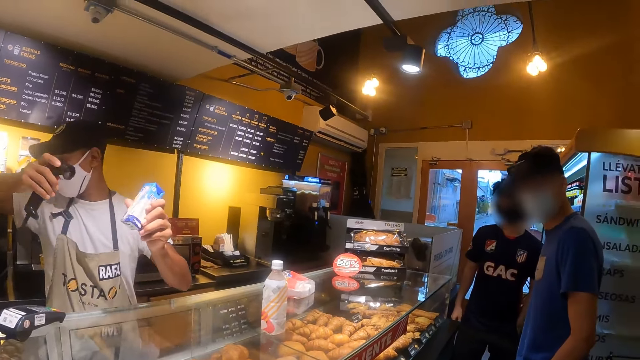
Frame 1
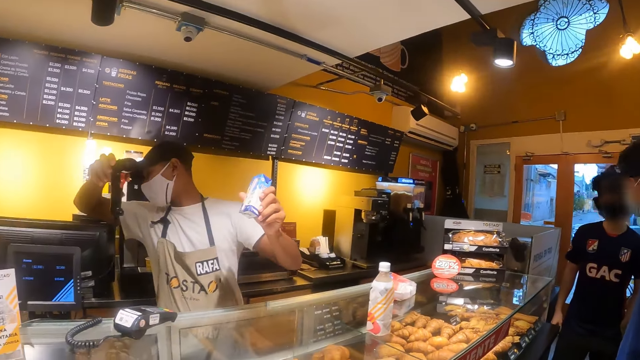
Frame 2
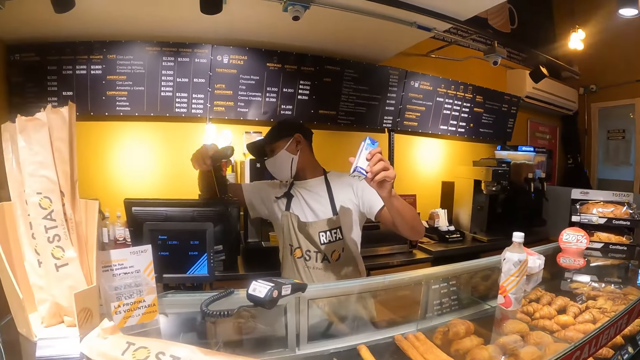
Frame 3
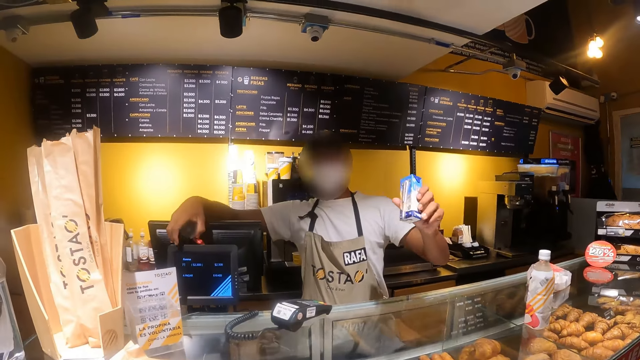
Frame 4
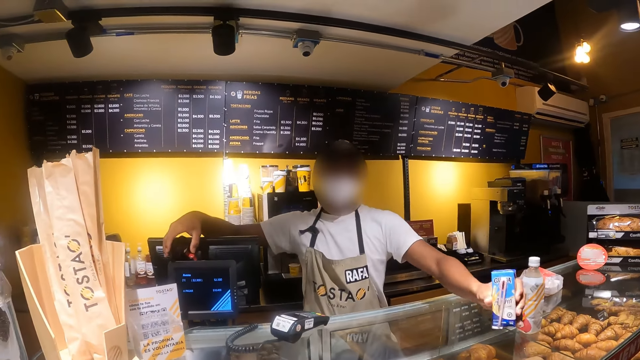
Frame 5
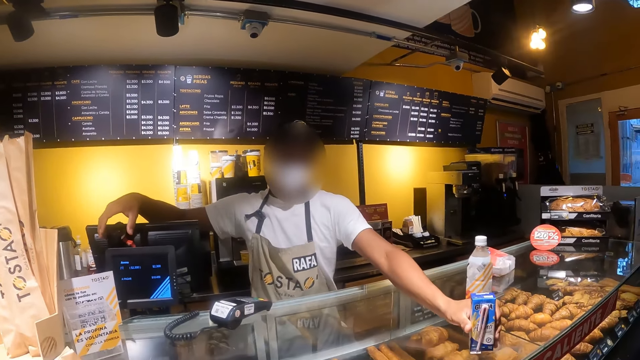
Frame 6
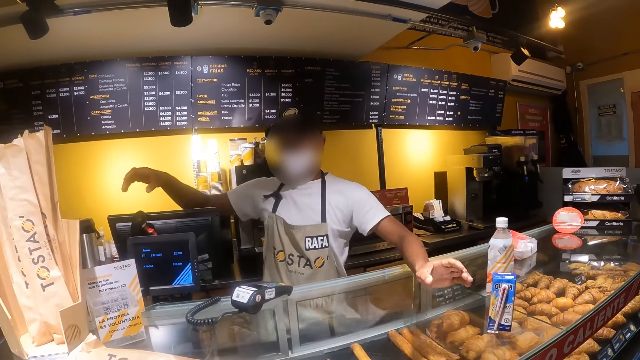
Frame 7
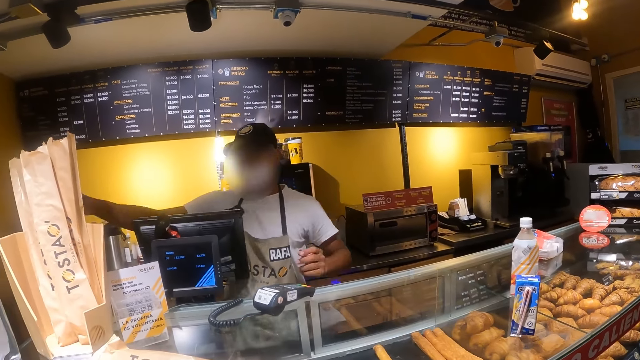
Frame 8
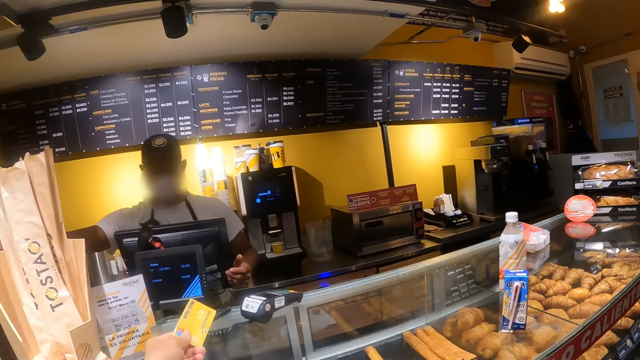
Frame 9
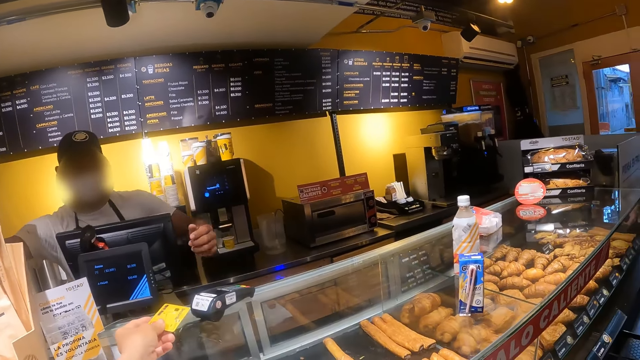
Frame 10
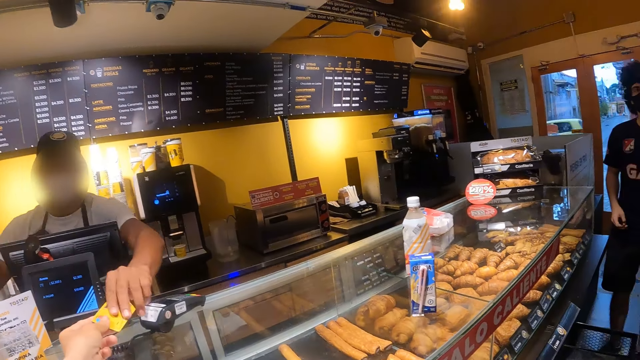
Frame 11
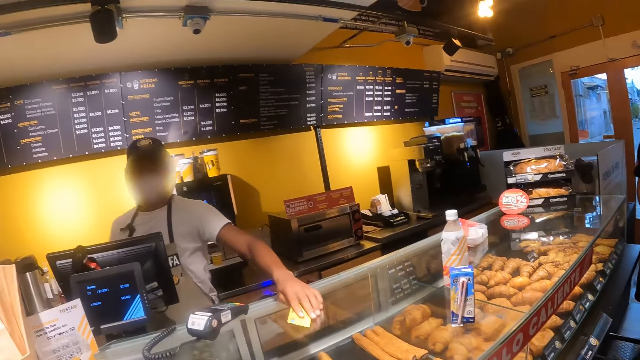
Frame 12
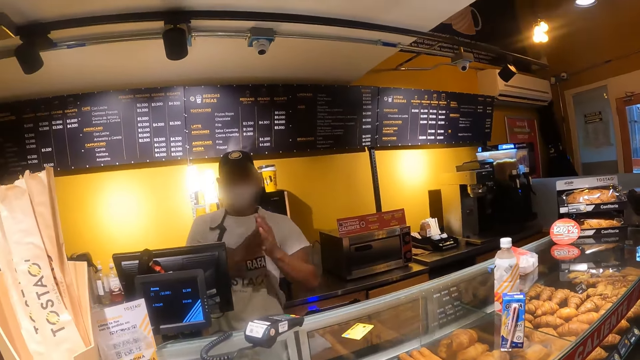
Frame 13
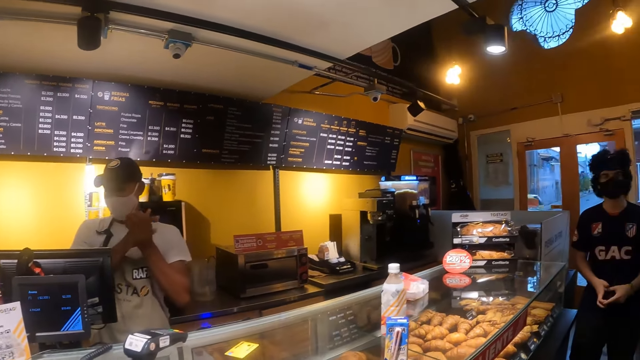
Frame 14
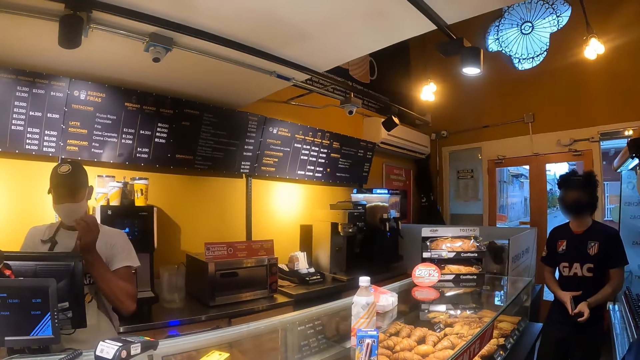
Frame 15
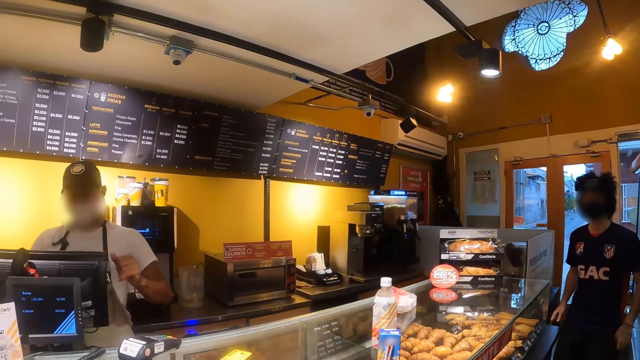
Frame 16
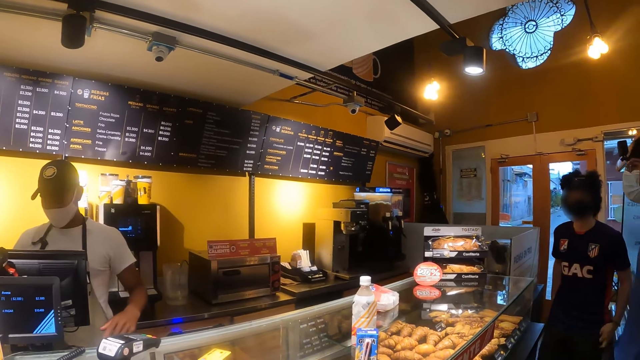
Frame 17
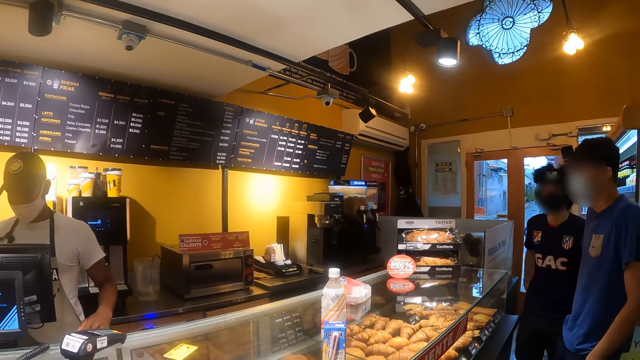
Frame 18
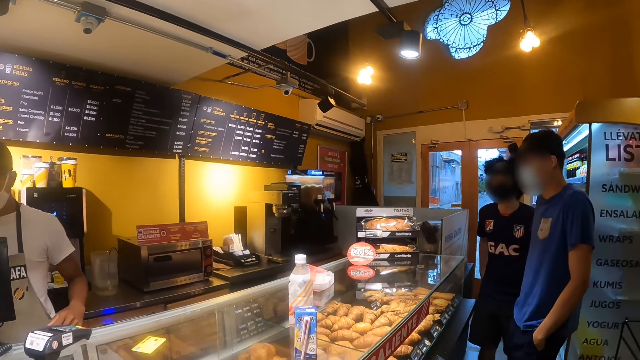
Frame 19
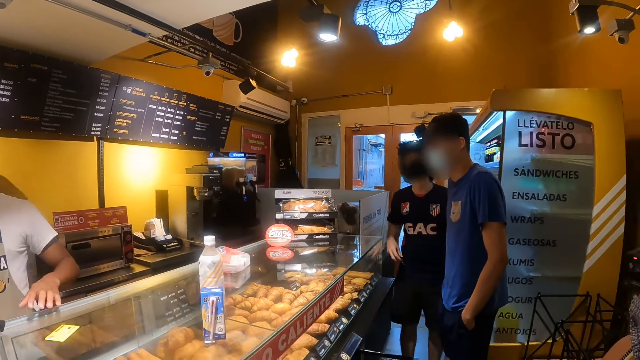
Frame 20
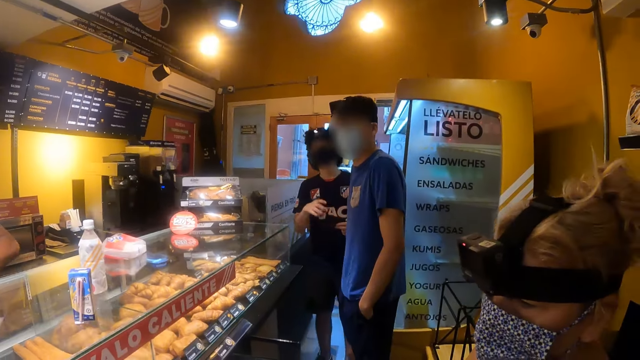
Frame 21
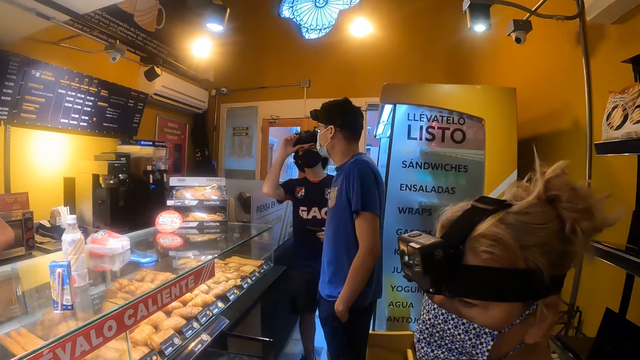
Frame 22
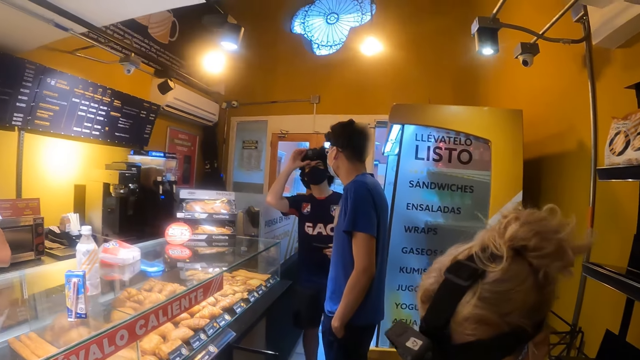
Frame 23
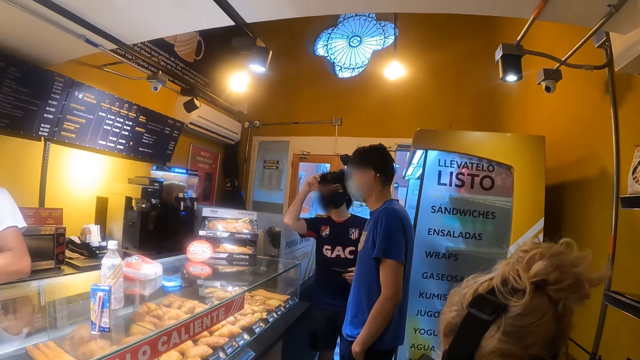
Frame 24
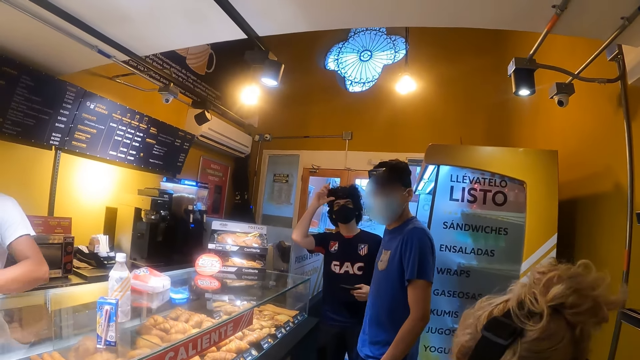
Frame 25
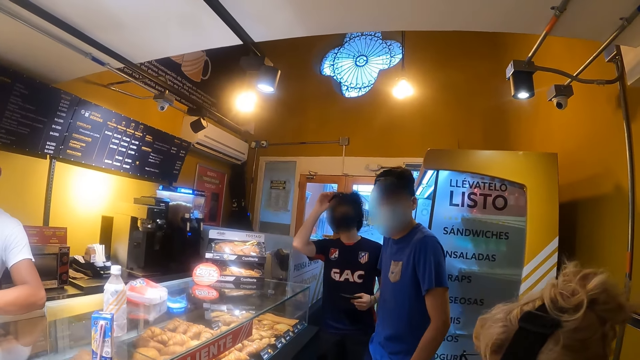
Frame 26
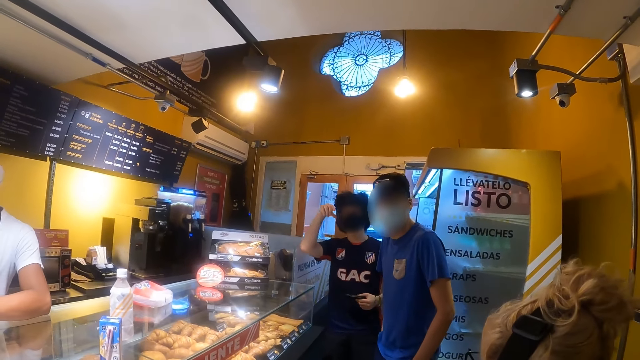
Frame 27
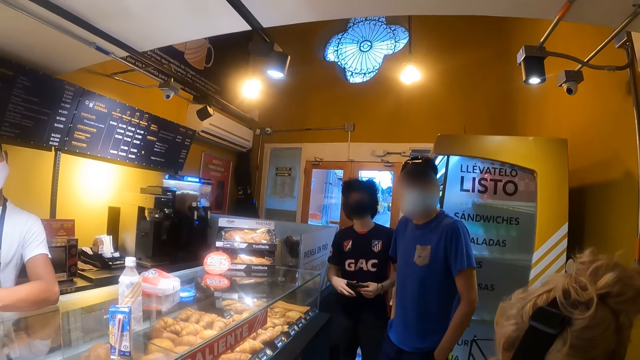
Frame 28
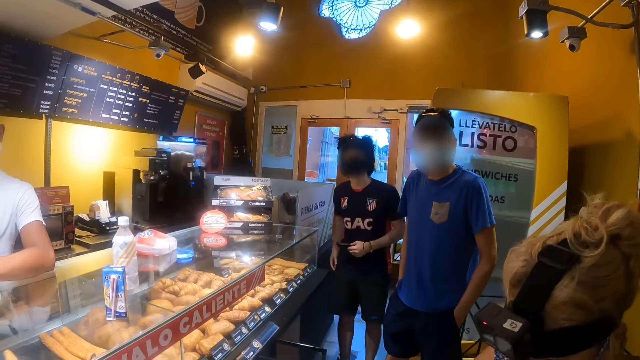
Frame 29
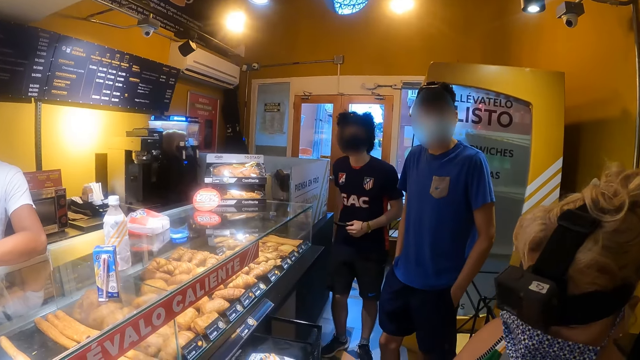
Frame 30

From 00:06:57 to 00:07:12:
The camera wearer looks at a cashier. They hand the cashier a card. The cashier places the card on the countertop. The camera wearer looks at the cashier. They look at a man. They look at the man and another man. They look around the room. A man gestures out with his hands. The camera wearer looks at a woman. They look at the first man and the other man.

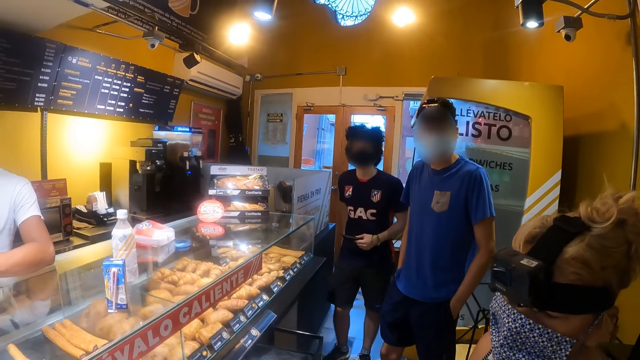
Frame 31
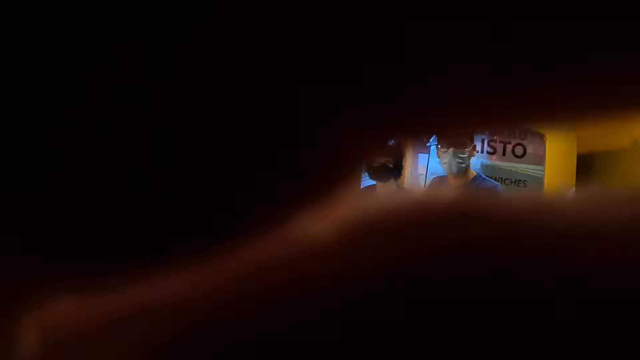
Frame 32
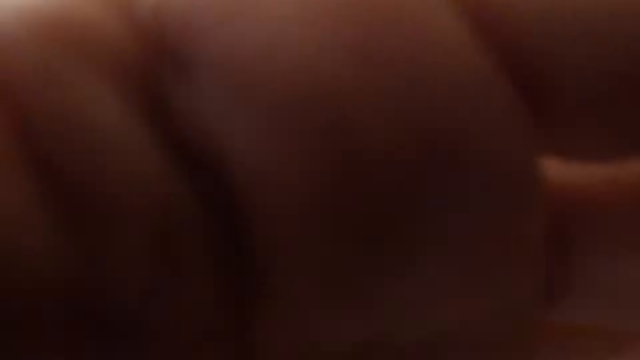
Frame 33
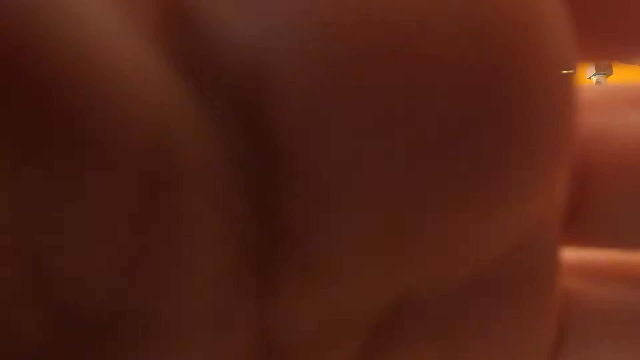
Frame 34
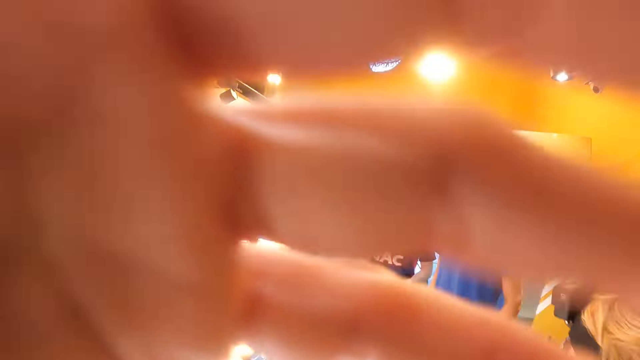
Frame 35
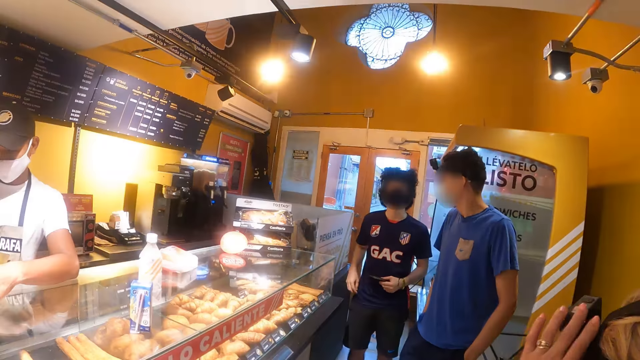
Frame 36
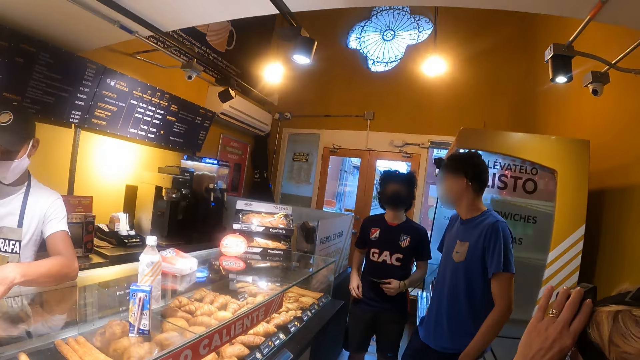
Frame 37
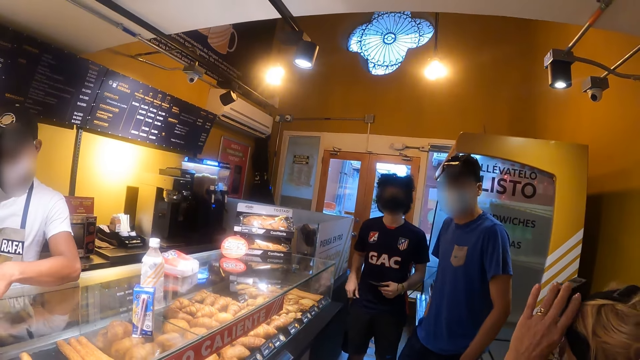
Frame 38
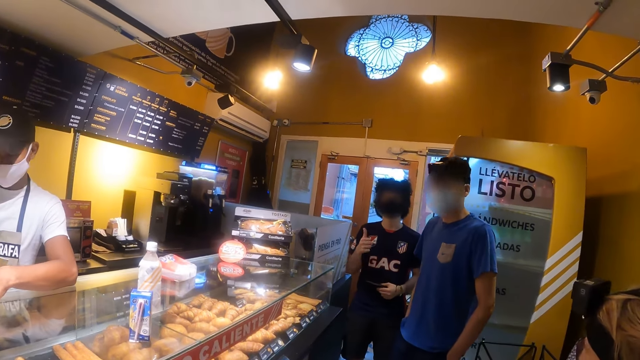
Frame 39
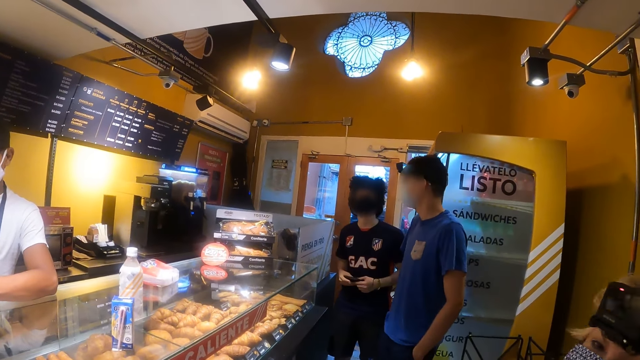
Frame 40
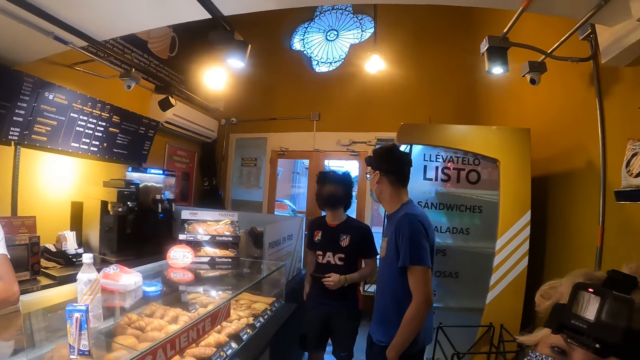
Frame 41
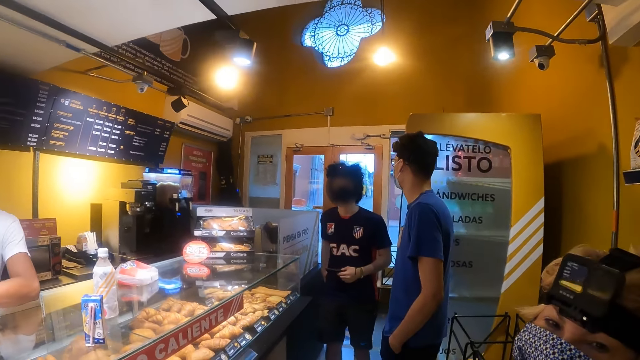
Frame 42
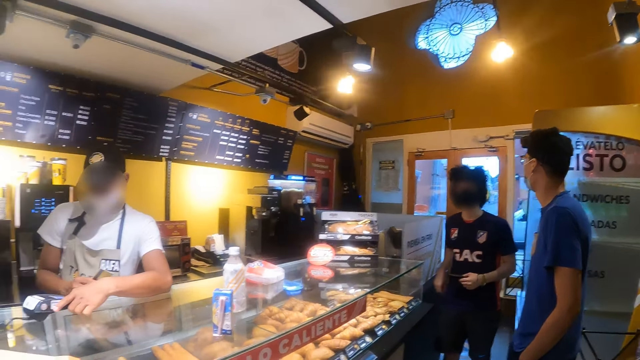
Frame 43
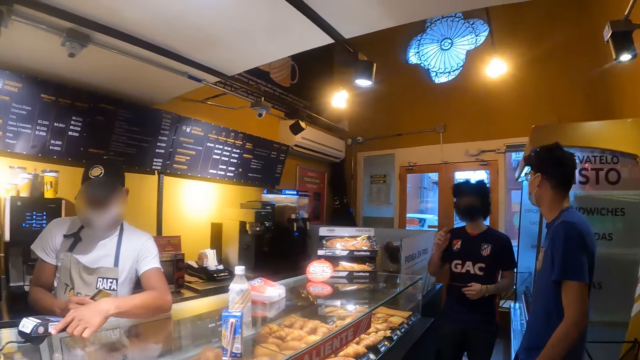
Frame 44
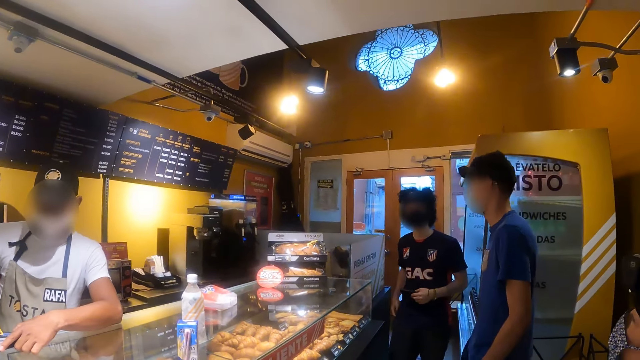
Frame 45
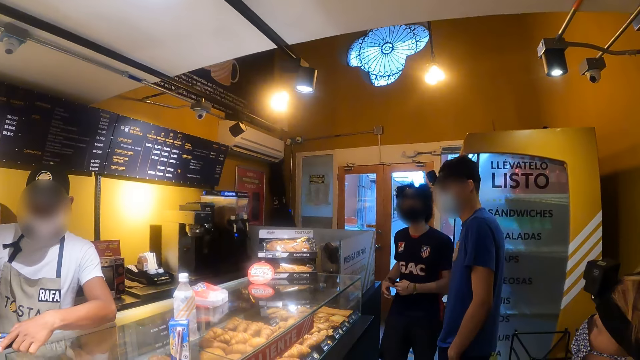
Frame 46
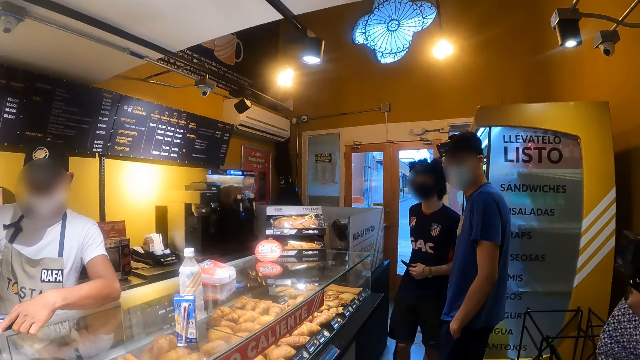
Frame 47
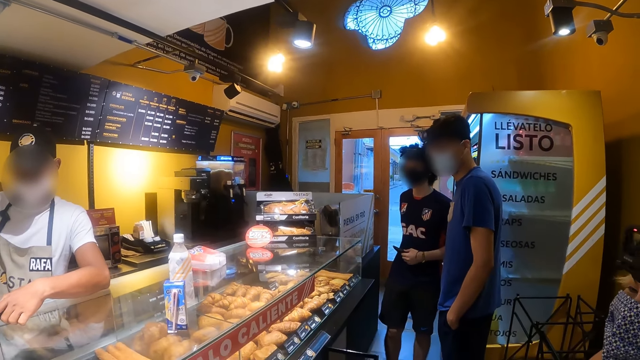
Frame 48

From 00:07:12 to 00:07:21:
The camera wearer puts the left hand in front of the camera. They fix the camera. They look at a man and another man. A woman looks at the camera wearer. The camera wearer looks at a cashier. They look at the man and the other man.
